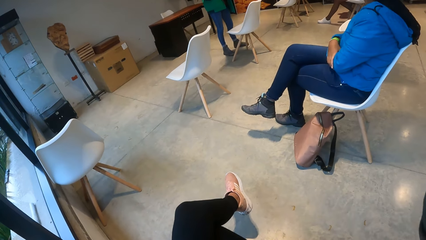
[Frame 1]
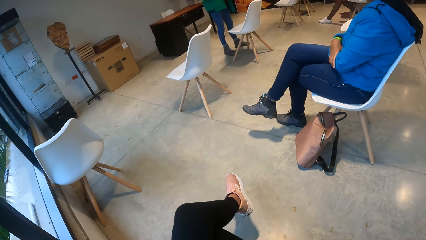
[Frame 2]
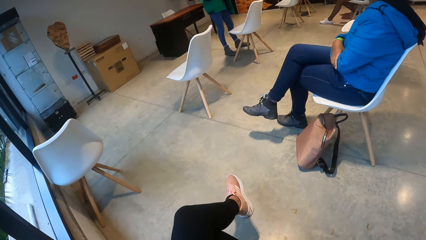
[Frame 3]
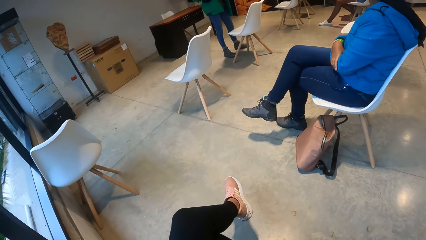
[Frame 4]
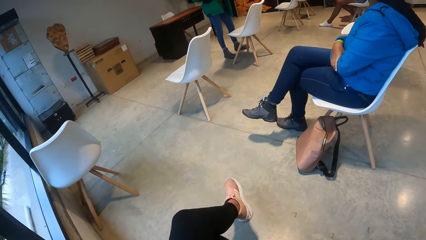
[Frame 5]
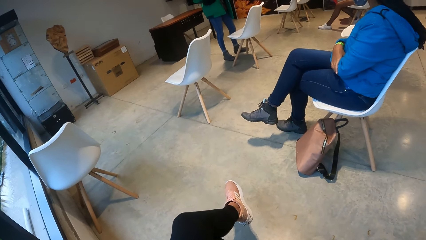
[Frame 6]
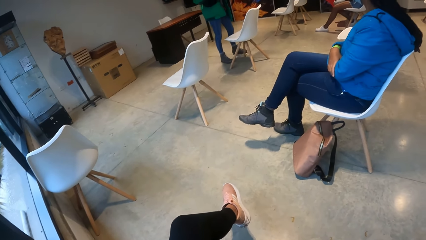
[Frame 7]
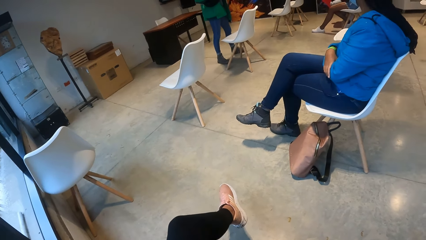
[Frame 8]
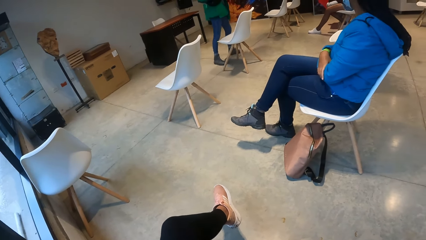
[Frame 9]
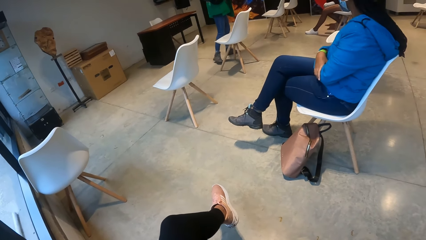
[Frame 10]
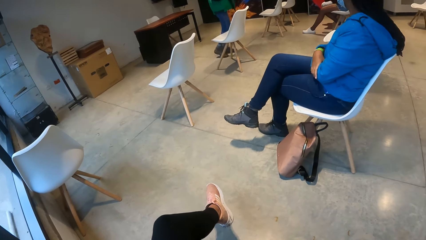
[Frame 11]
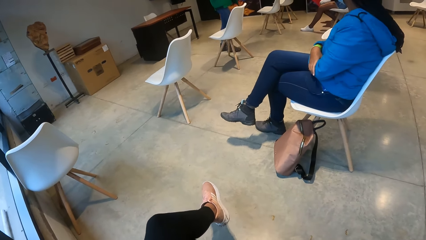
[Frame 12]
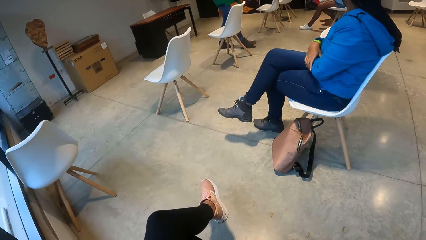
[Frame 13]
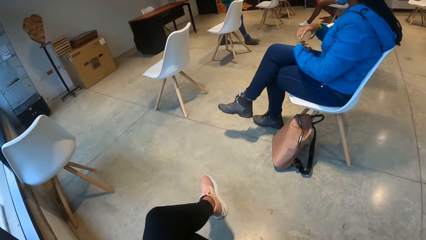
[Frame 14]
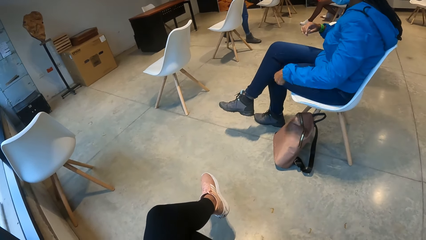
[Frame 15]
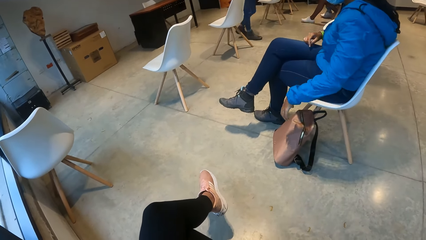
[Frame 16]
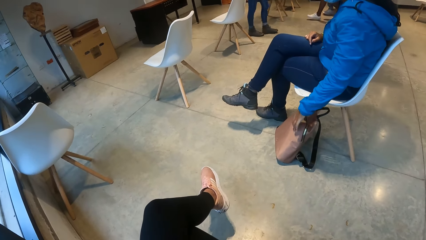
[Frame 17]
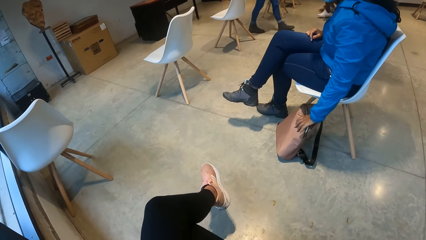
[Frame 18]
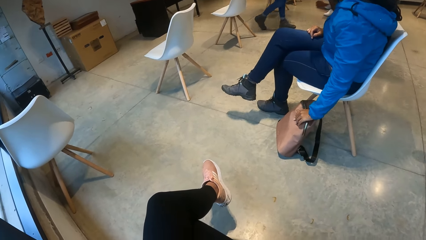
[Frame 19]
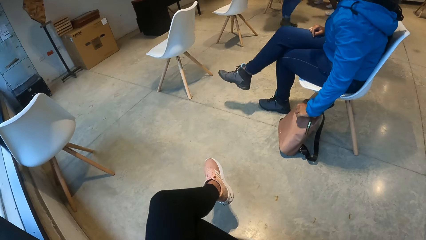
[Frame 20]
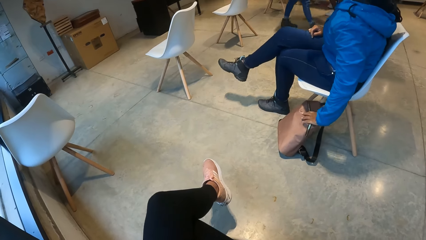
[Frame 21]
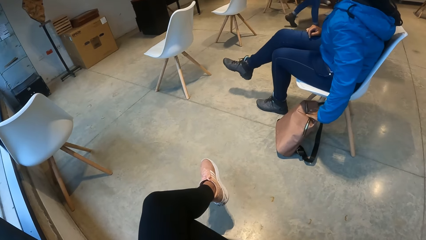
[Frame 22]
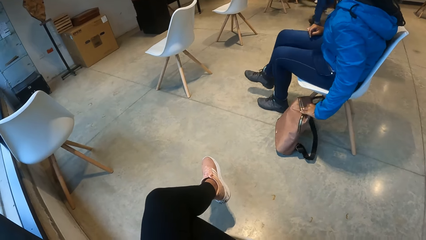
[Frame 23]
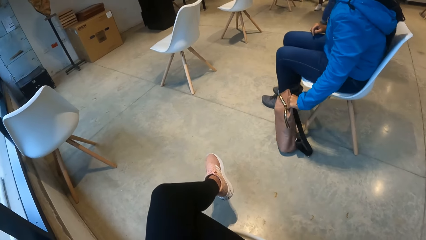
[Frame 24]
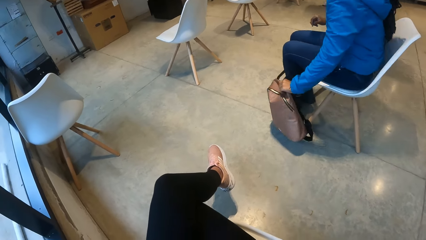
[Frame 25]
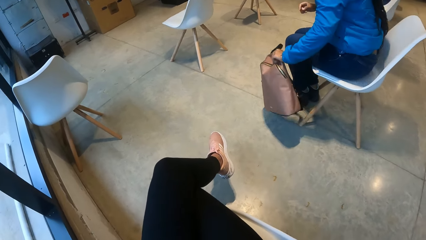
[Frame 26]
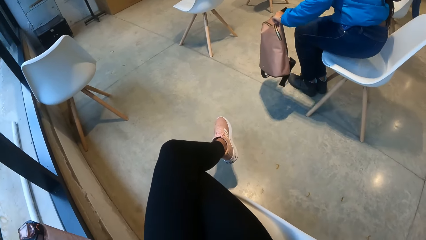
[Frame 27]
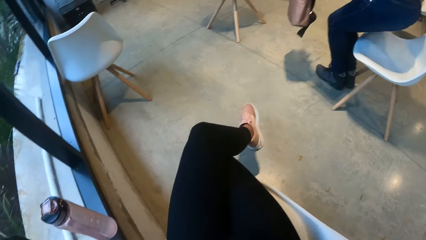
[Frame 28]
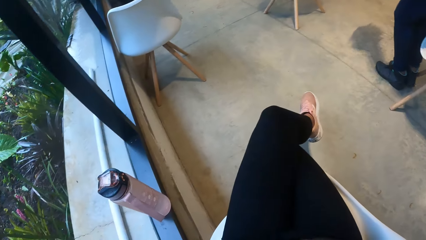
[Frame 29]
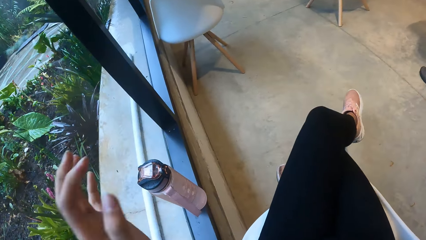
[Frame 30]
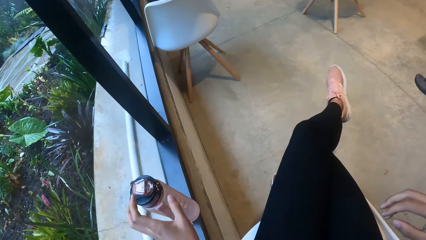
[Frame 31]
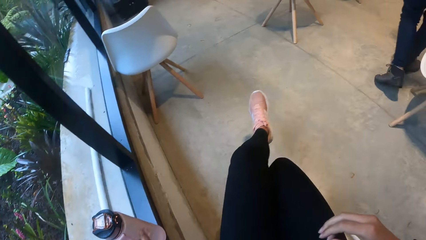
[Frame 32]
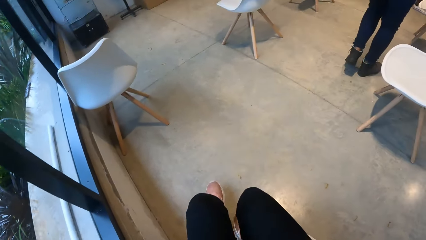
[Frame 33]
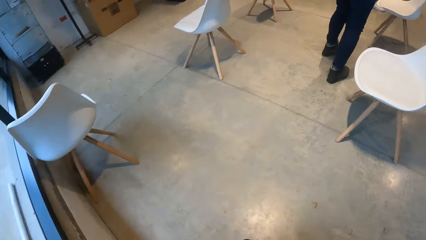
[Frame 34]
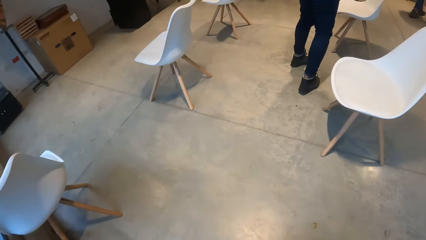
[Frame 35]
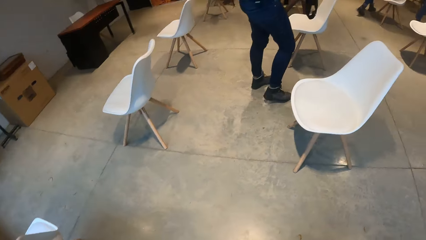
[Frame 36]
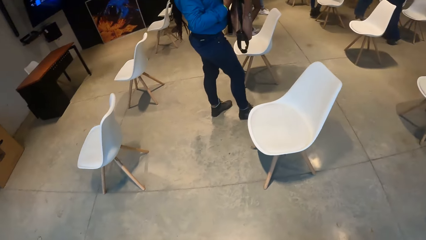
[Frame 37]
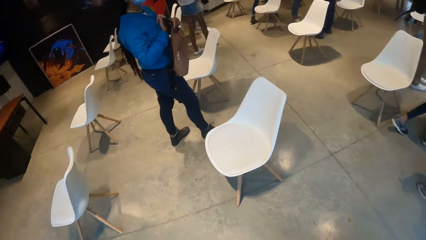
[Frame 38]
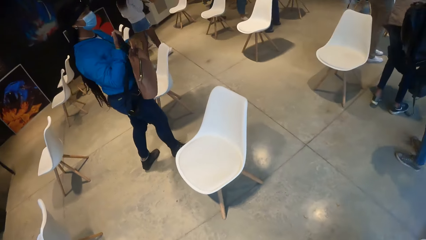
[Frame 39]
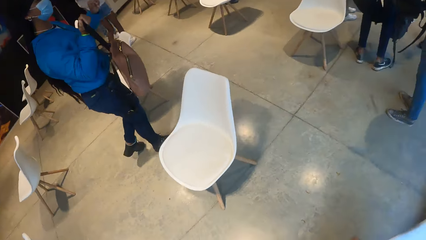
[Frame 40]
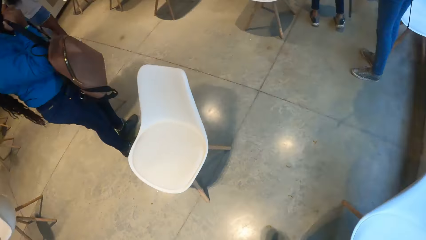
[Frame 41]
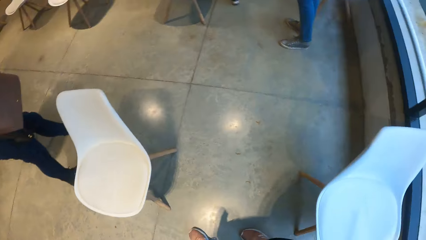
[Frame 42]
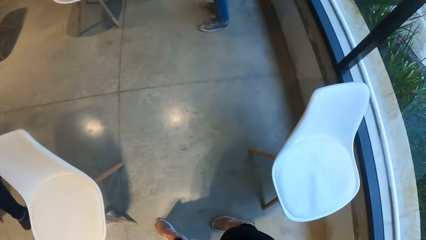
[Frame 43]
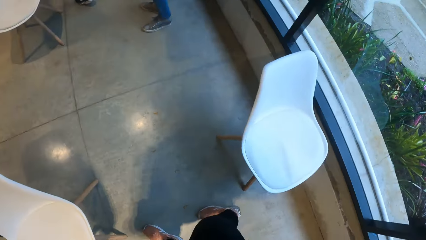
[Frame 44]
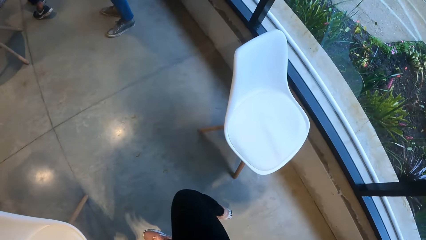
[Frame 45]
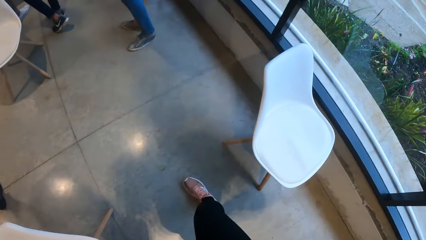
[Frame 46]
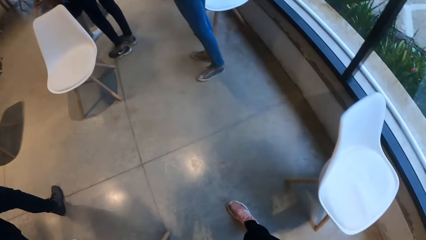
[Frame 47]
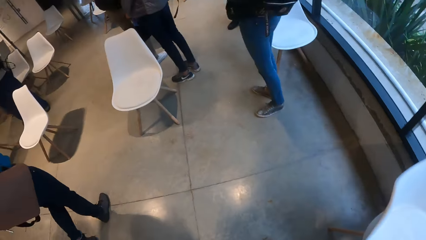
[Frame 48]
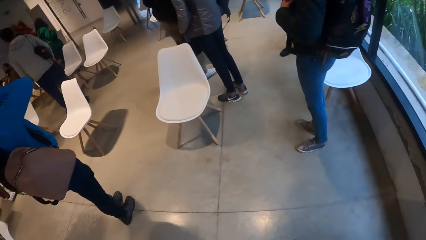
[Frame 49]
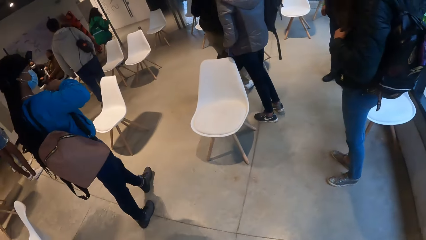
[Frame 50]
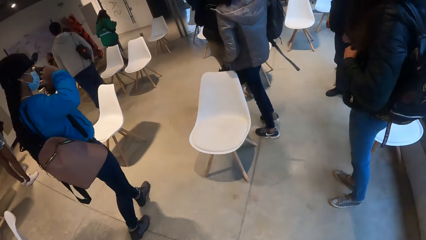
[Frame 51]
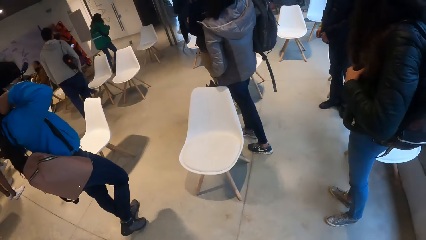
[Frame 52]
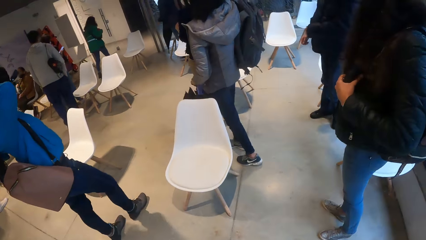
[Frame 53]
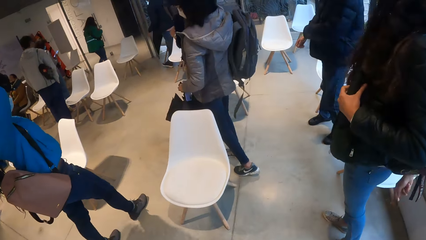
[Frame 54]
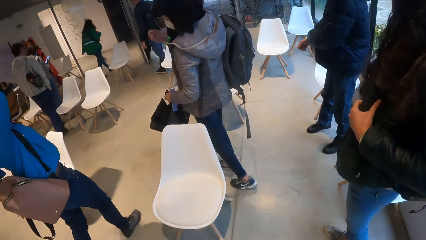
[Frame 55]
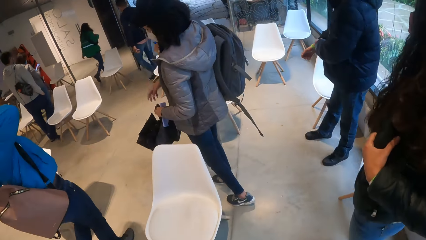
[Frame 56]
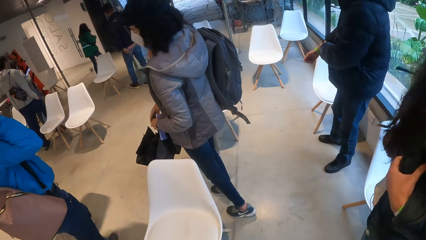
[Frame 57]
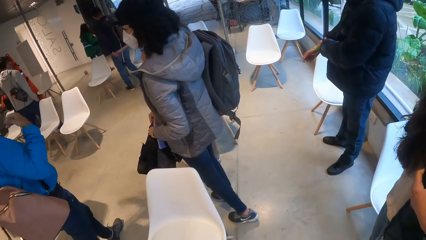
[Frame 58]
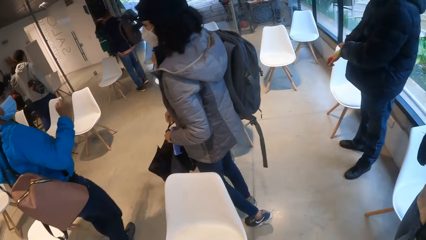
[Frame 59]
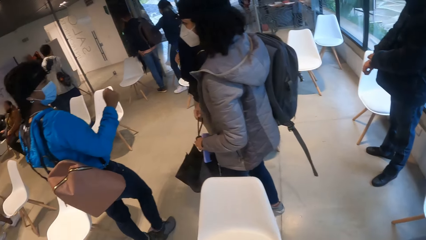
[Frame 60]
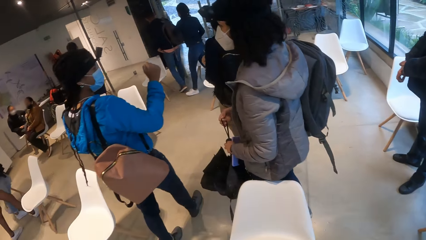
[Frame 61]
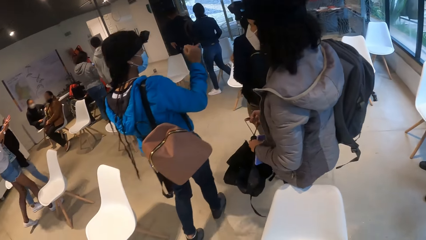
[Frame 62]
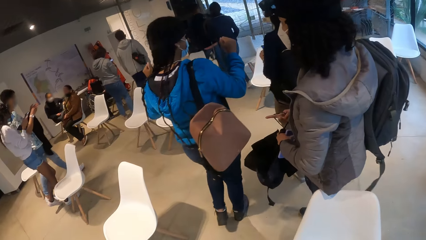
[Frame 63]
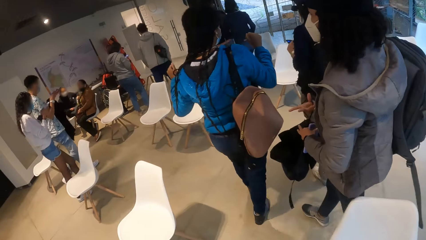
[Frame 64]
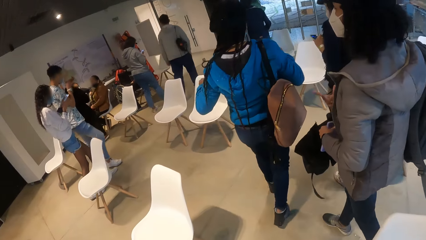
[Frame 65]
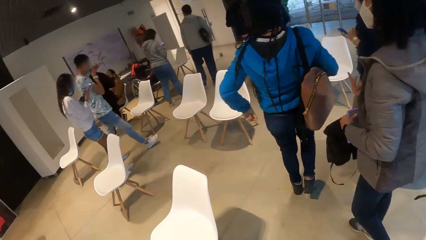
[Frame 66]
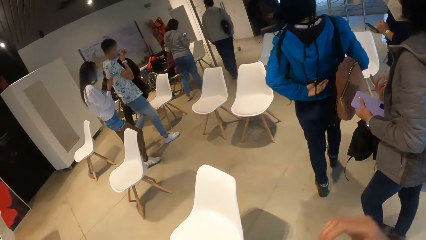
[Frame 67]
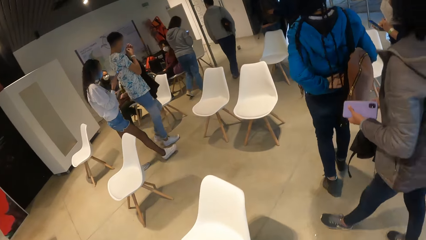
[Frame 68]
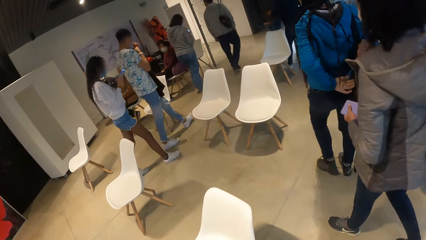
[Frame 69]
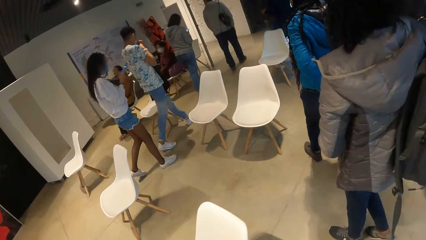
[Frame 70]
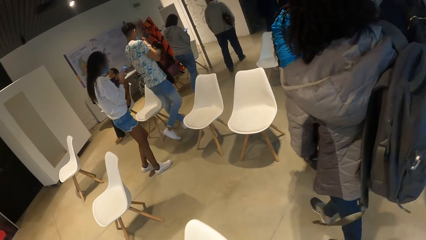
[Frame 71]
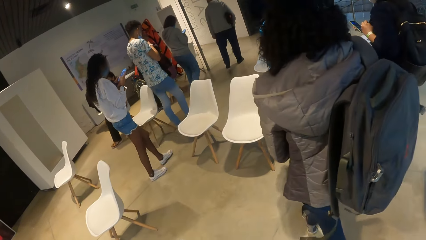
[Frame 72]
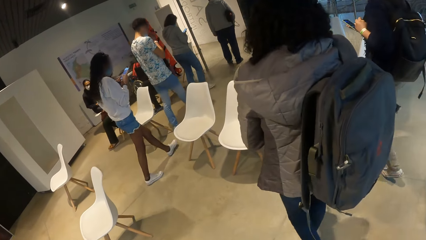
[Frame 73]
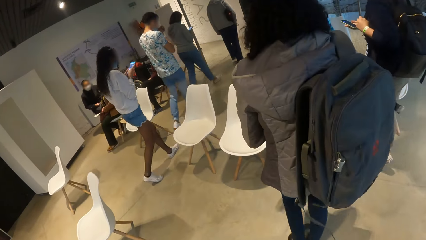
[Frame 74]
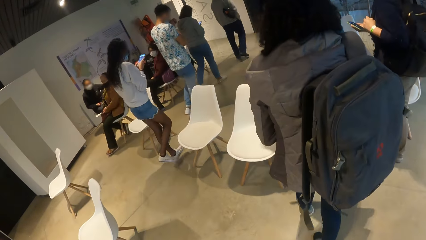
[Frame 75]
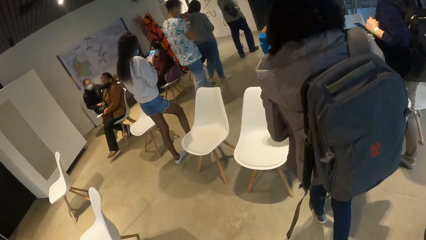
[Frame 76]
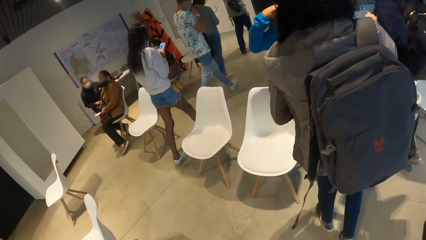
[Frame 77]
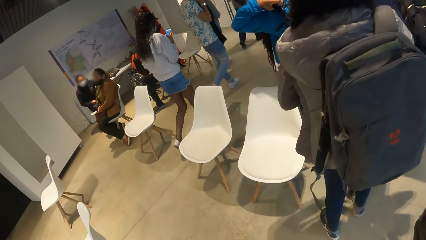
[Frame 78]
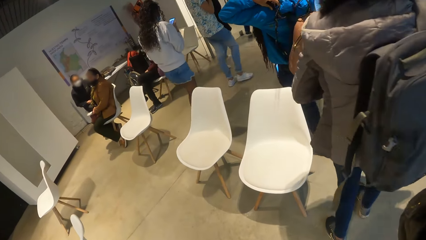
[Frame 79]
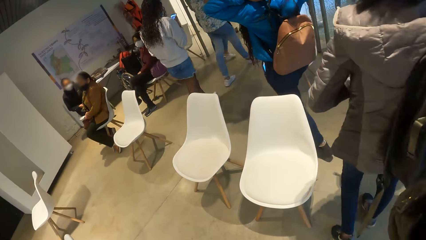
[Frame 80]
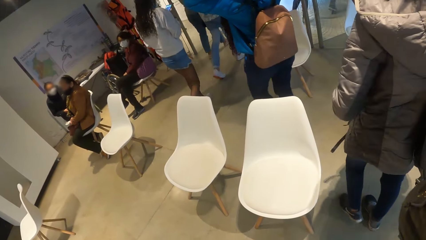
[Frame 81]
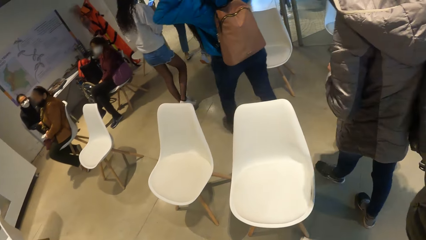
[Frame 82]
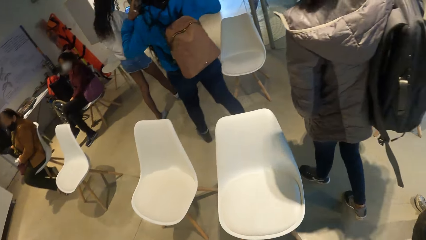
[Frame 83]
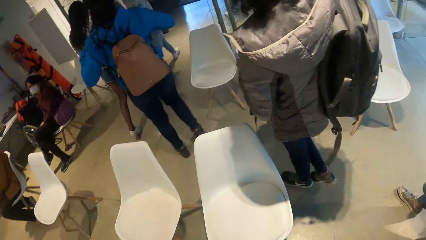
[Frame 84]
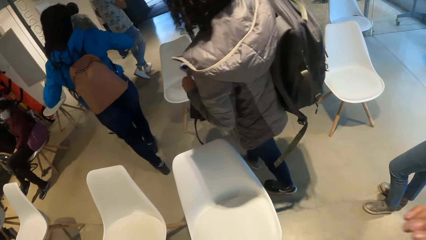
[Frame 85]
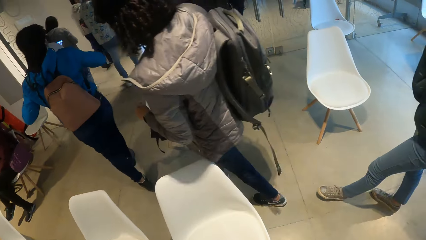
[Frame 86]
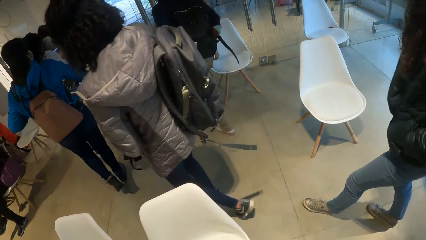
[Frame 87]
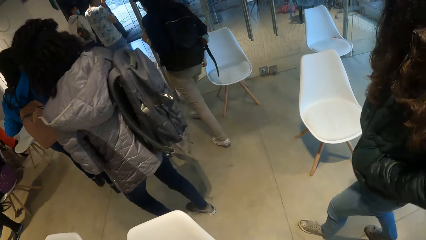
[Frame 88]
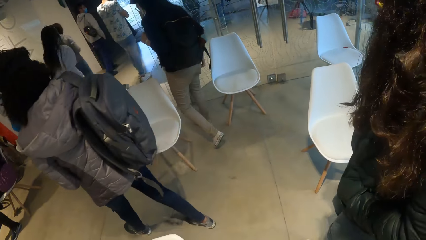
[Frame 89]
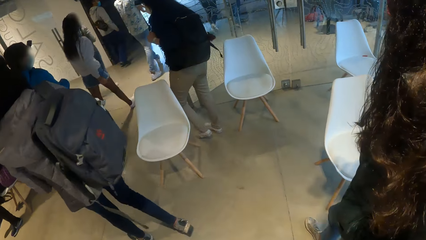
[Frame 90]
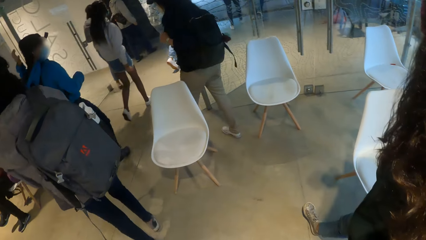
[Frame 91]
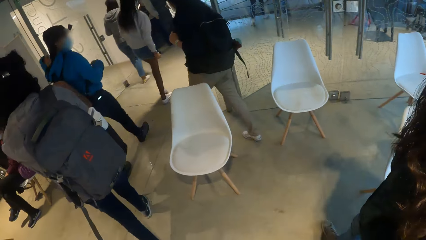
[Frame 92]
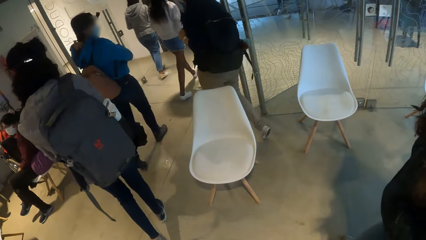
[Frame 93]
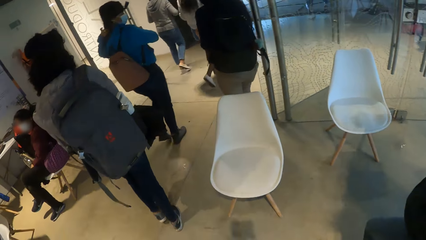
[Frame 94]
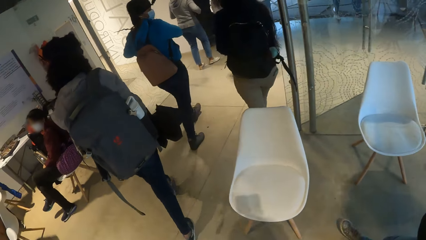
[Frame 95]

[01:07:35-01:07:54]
A lady walks in the room. A woman picks a bag from the floor with her left hand. The woman stands up from her chair and walks in the room. The camera wearer picks the water bottle from the window sill with her left hand. She walks in the room. The woman holds the bag with her right hand, places the bag on her shoulder with her right hand, and touches the hair. The camera wearer walks to the entrance of the building with a group of people. Another woman holds an umbrella with her right hand and passes the umbrella to a man with her right hand.
